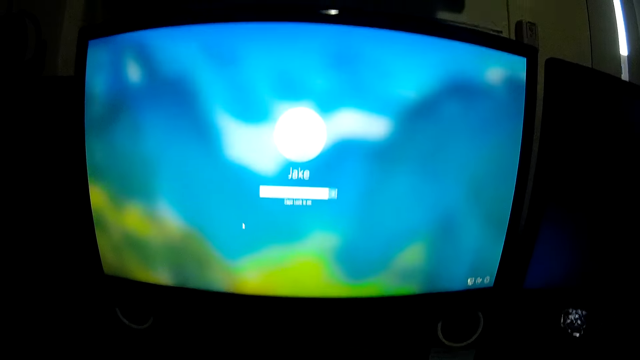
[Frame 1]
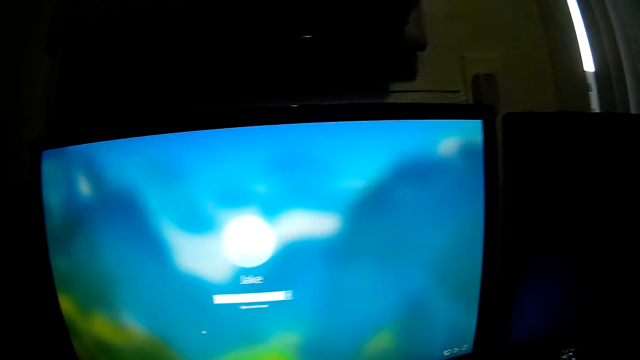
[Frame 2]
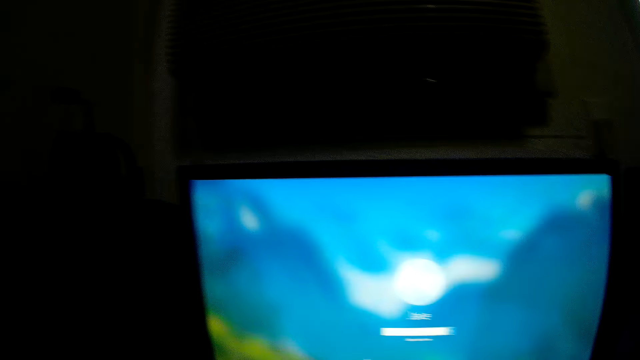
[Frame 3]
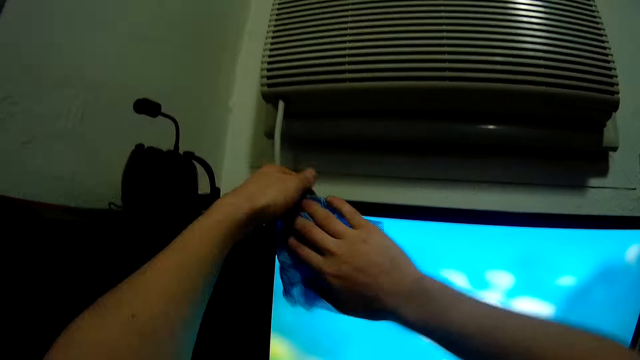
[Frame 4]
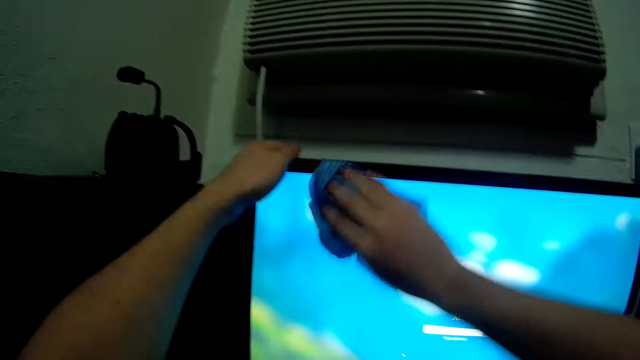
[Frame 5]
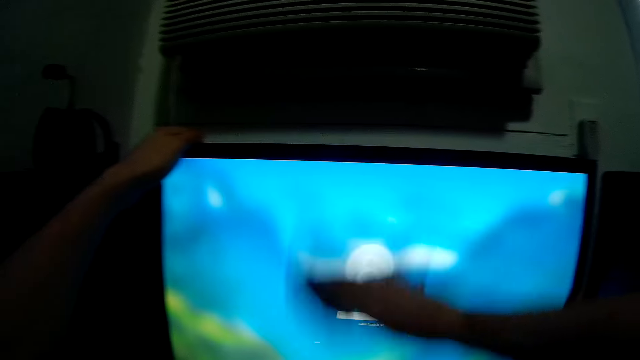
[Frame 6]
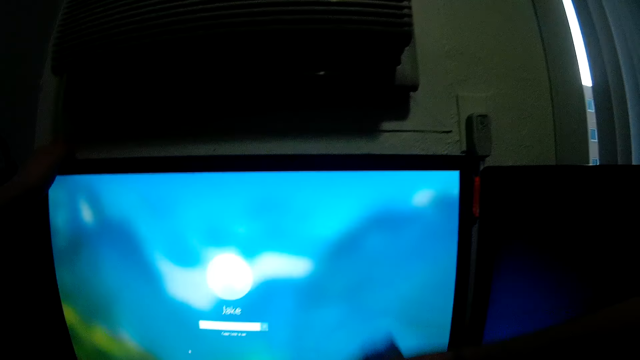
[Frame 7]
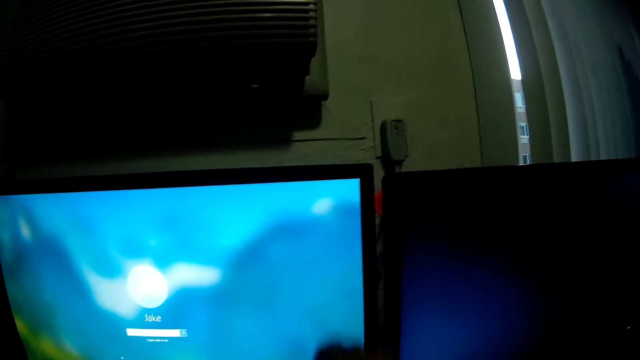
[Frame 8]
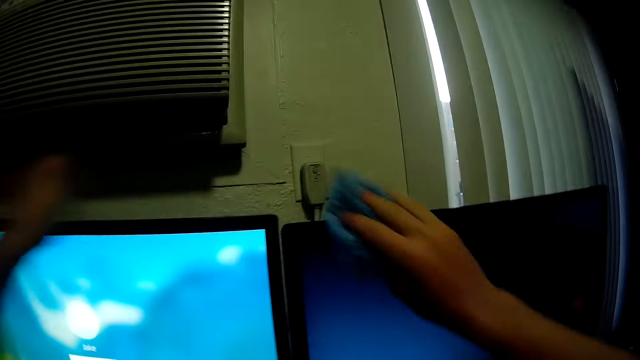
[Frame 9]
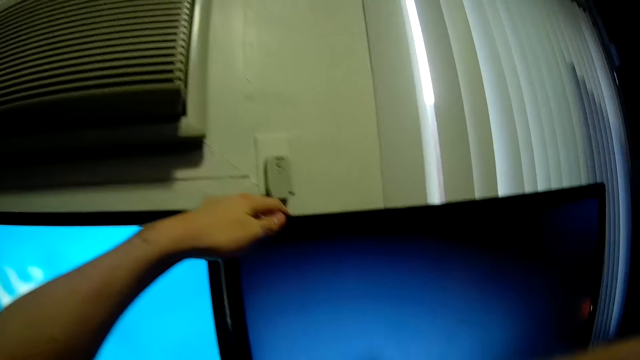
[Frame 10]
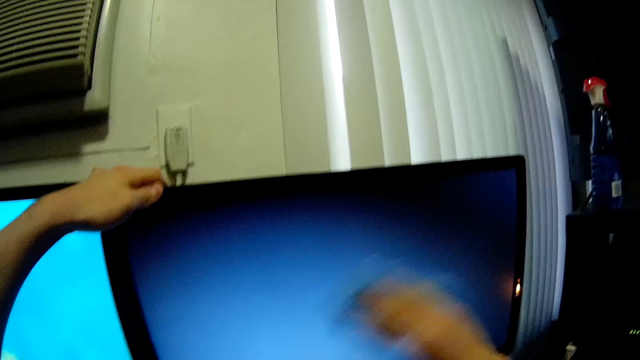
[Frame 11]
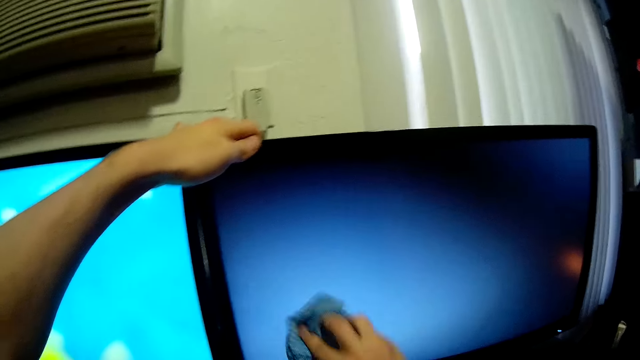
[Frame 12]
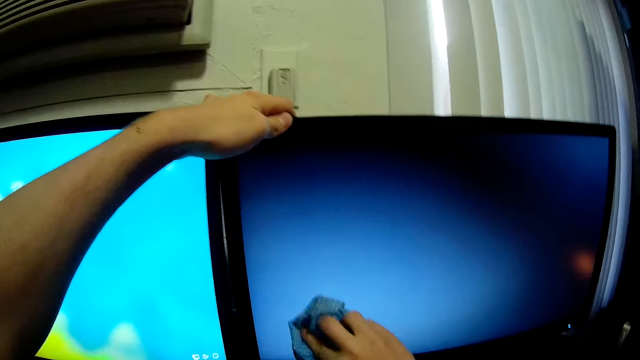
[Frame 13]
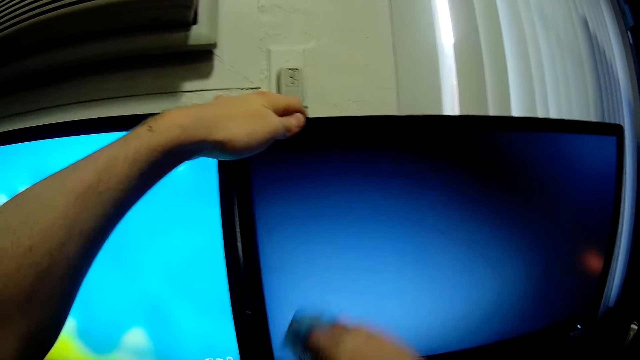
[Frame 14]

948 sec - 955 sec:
The camera wearer wipes the computer.

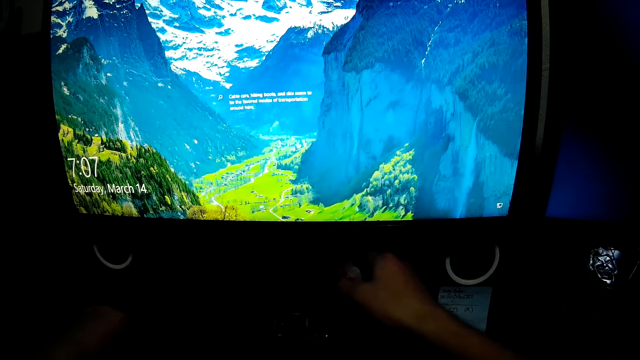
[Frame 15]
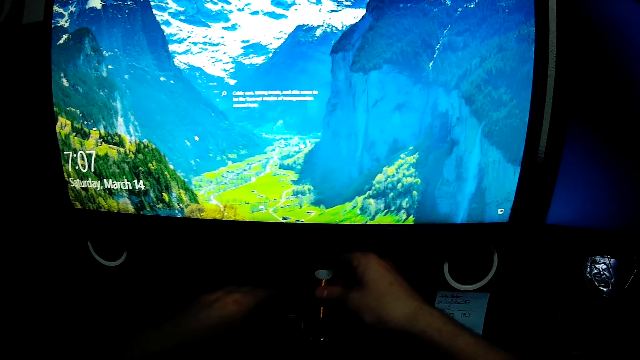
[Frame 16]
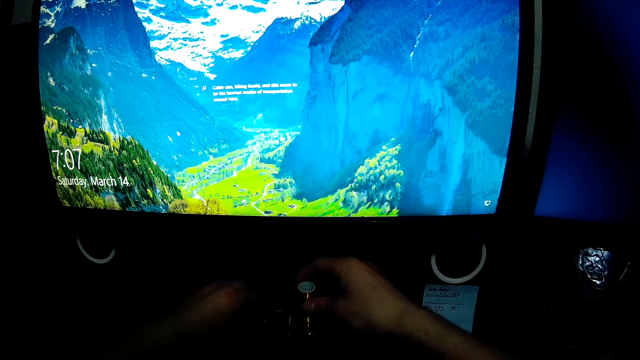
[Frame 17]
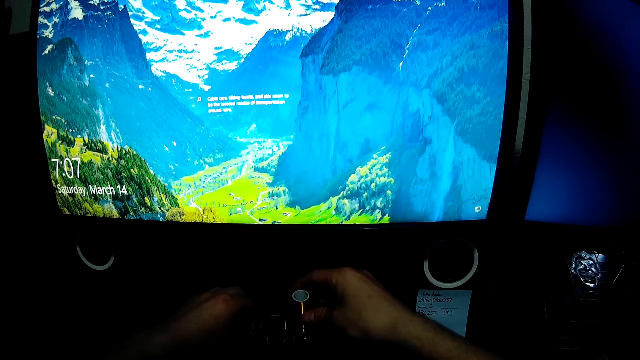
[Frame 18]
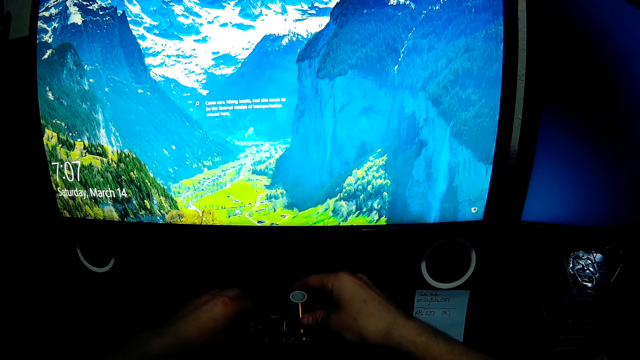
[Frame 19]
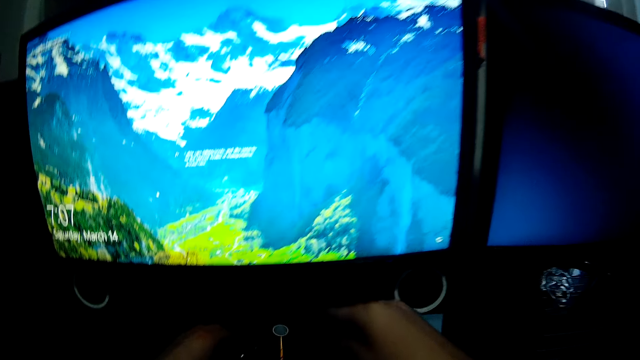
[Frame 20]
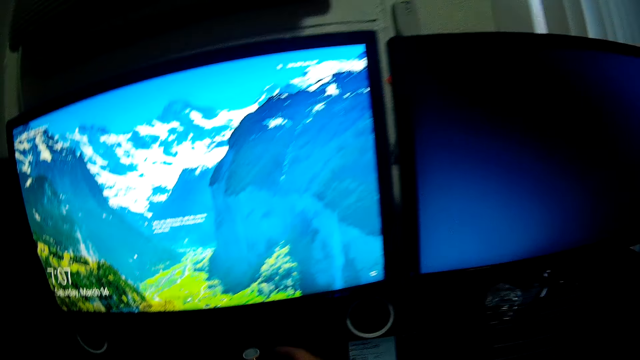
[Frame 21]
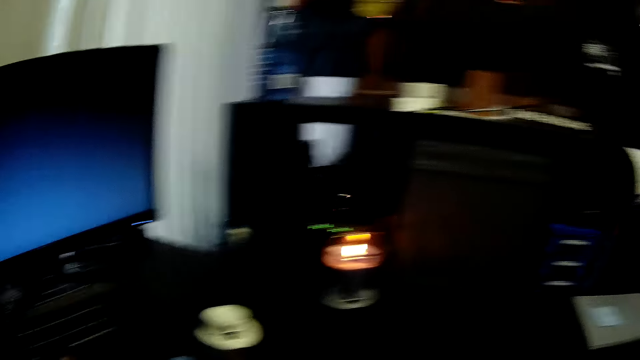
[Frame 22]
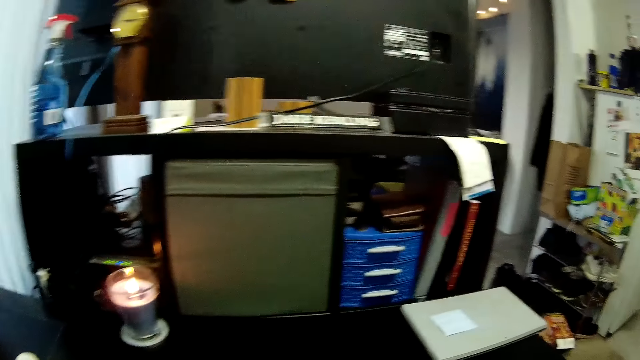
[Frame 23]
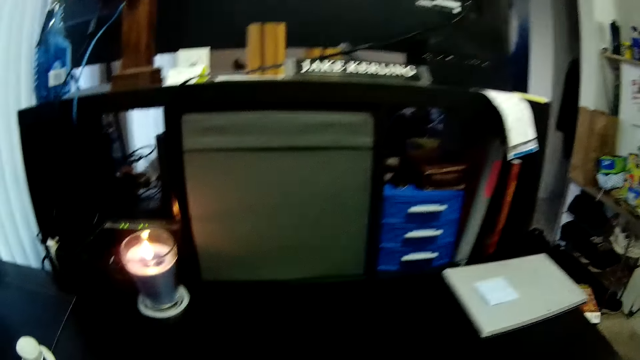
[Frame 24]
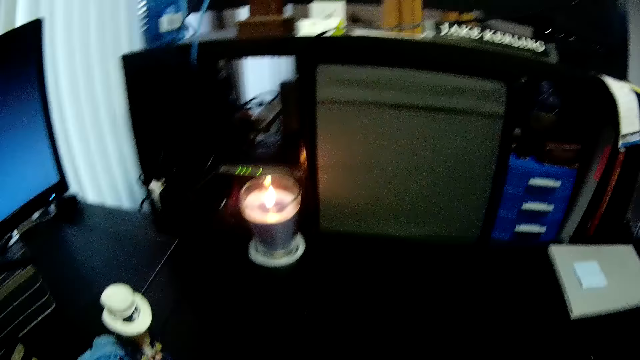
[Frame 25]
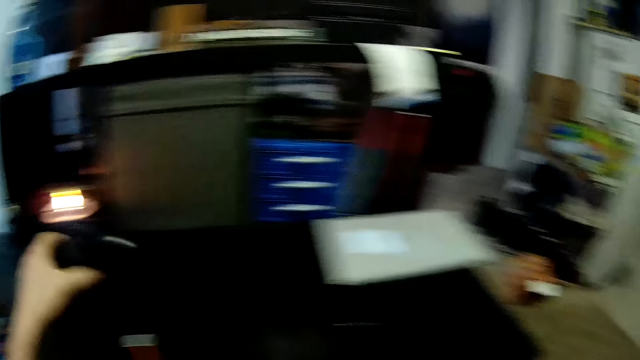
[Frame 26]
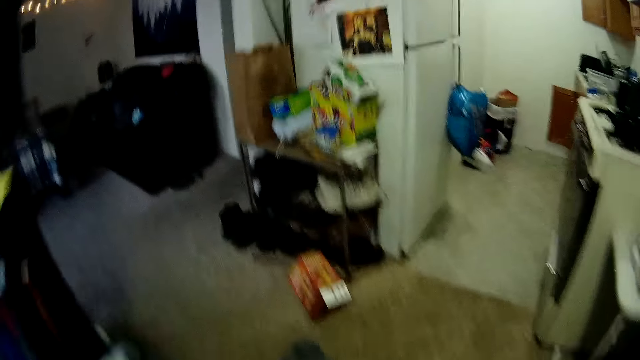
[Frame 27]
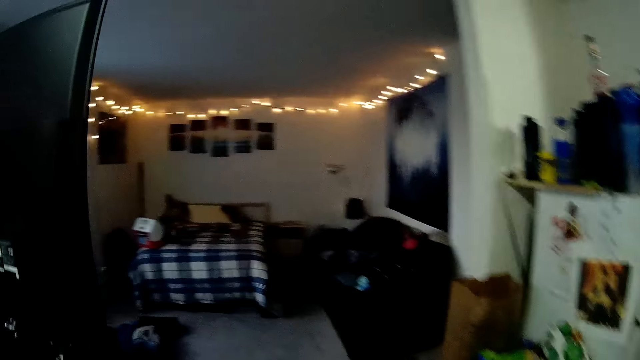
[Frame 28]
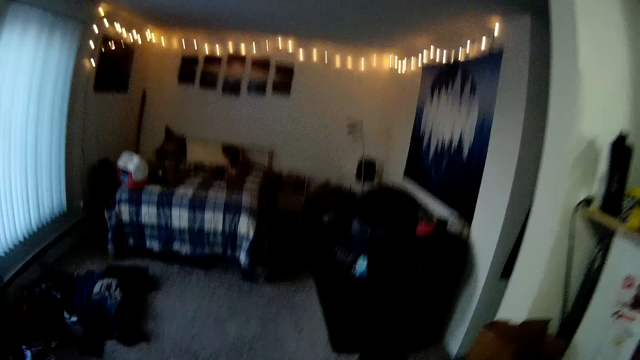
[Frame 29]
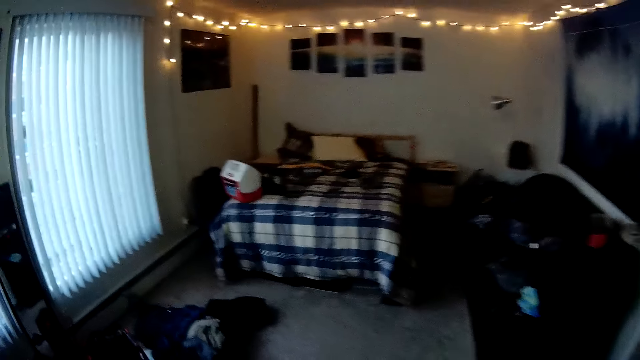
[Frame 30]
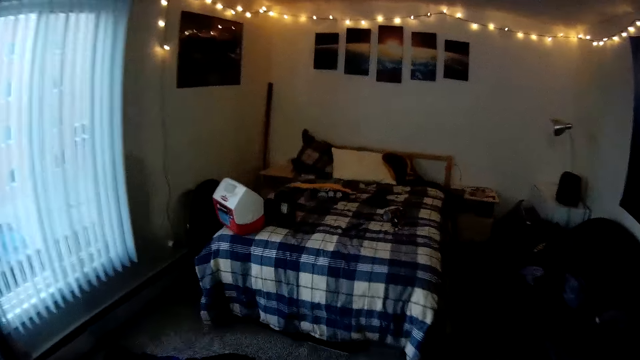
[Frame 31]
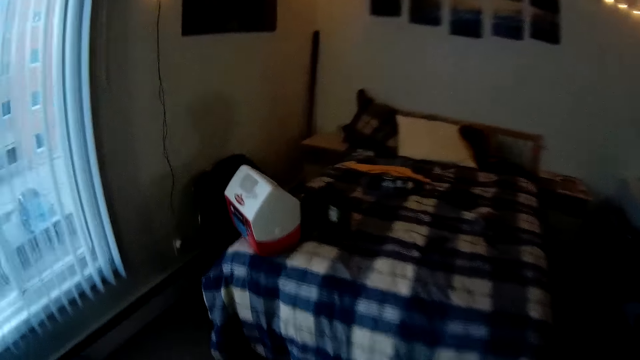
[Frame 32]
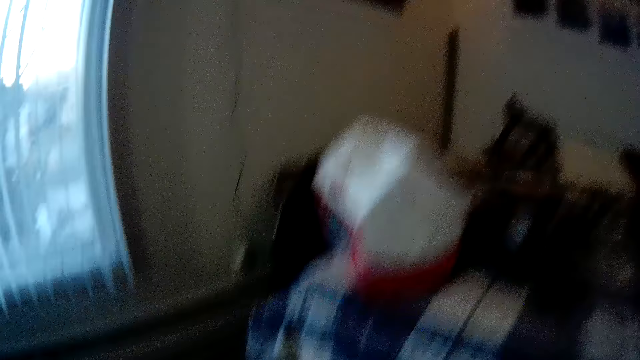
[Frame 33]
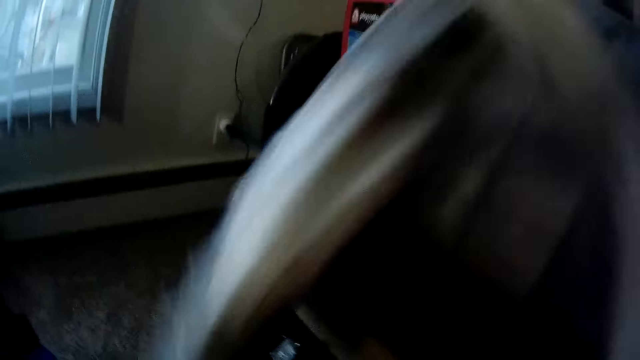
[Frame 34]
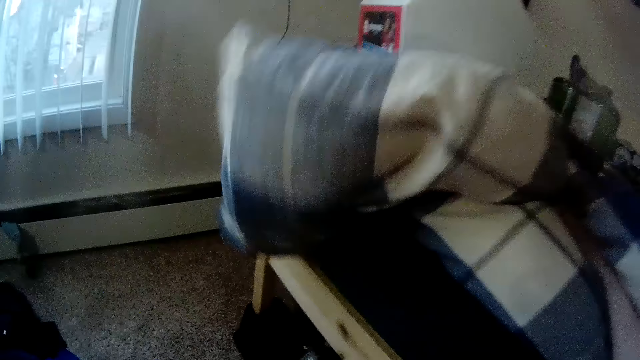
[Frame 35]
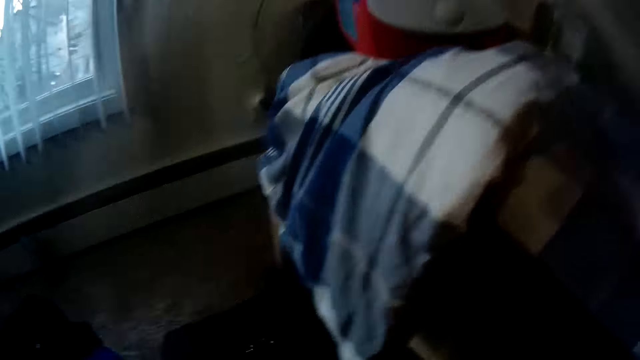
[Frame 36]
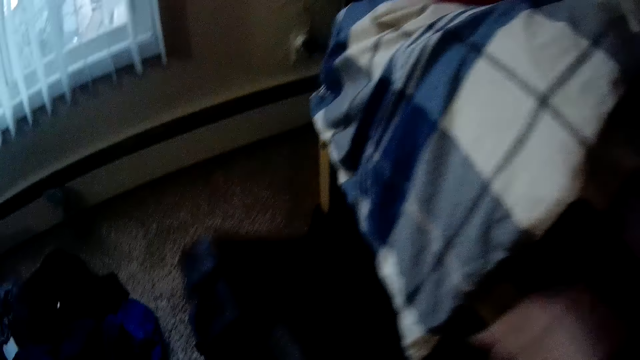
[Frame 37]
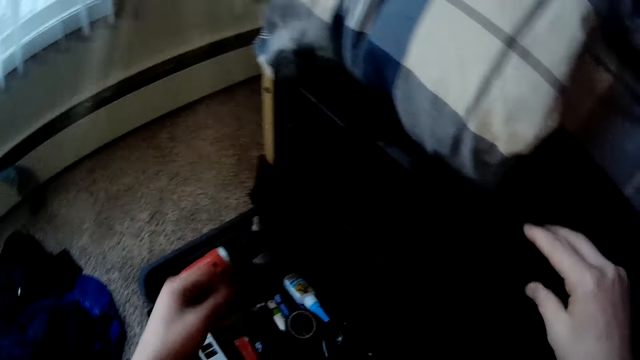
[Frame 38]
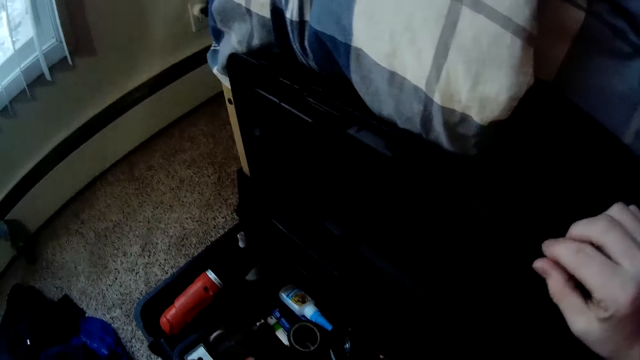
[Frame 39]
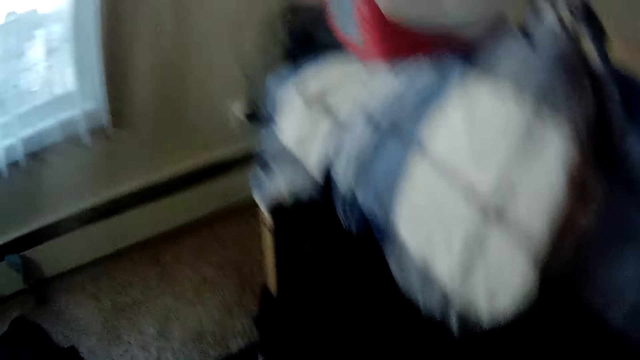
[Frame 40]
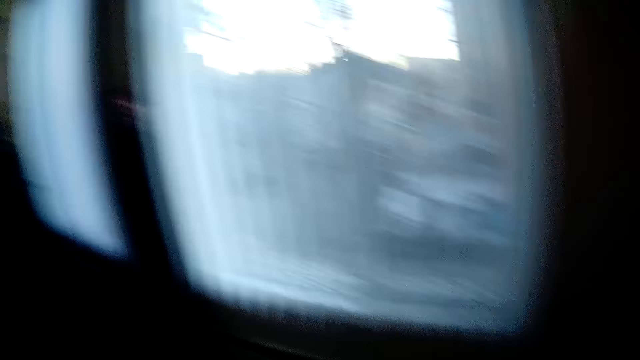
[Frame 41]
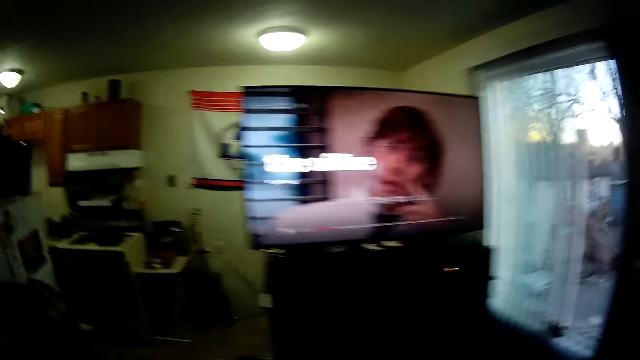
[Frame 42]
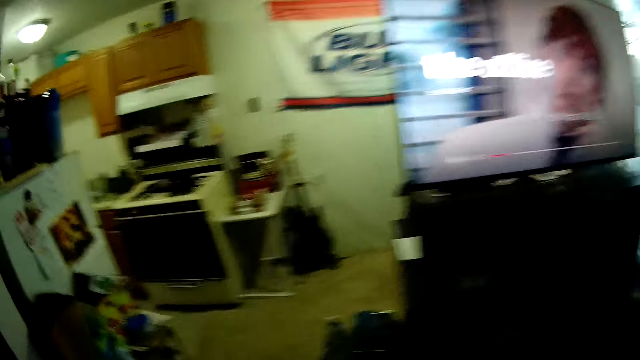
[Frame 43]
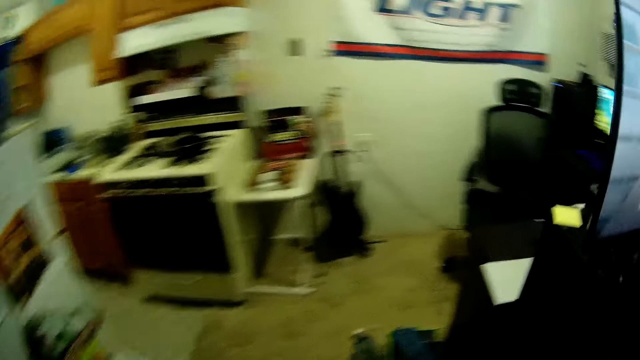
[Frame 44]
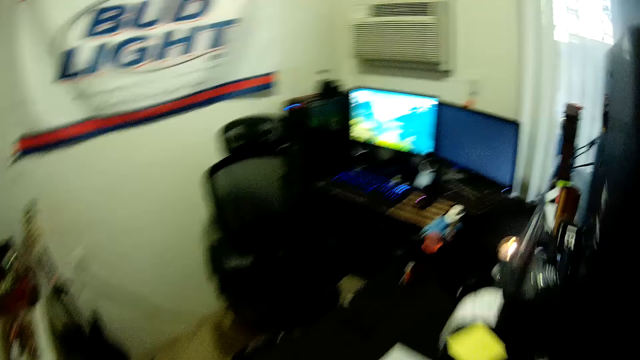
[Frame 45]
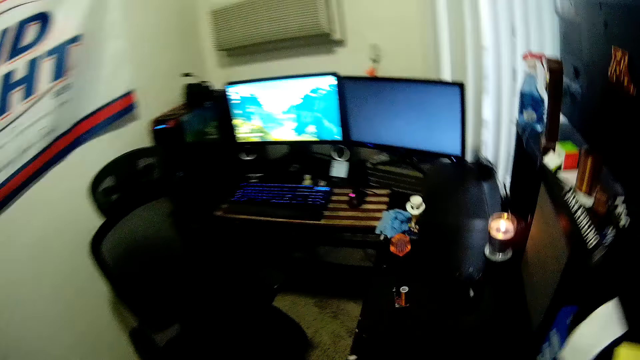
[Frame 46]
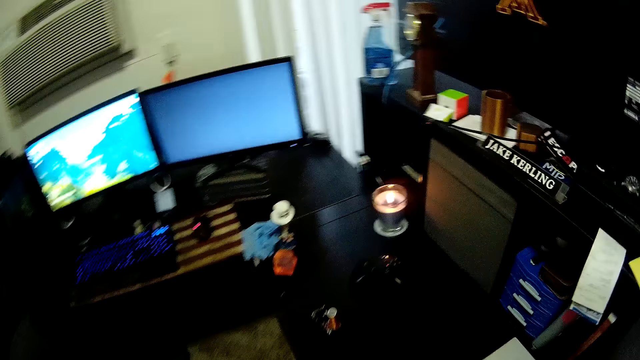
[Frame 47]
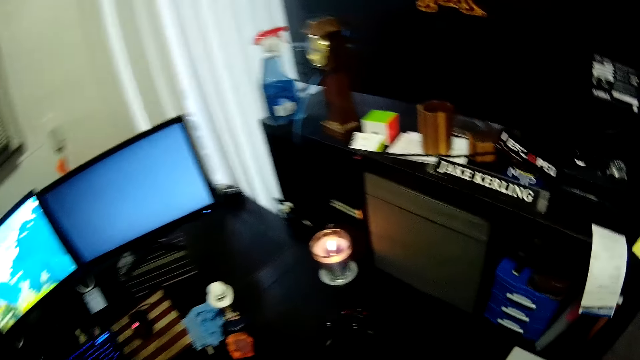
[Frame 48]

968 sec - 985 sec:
The camera wearer drops something. They look around. They walk around. They push the blanket. They raise the bed spread. They pull the box, open the box, pick something and walk around.
